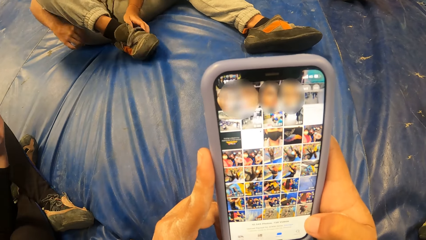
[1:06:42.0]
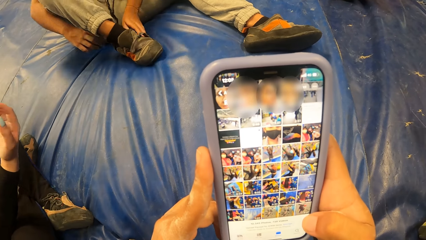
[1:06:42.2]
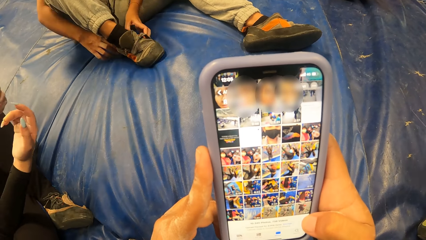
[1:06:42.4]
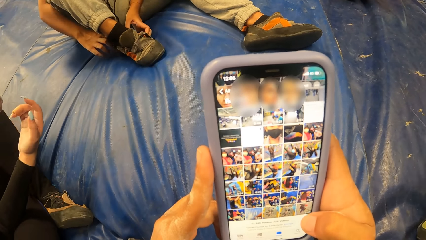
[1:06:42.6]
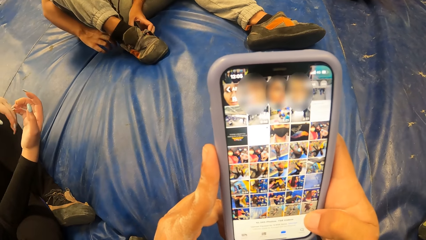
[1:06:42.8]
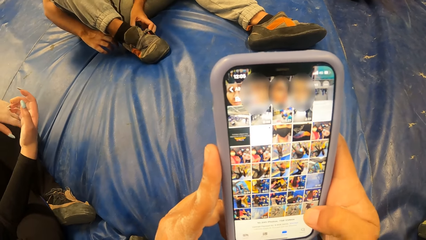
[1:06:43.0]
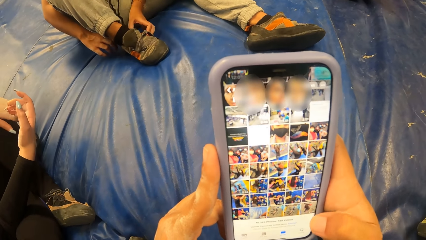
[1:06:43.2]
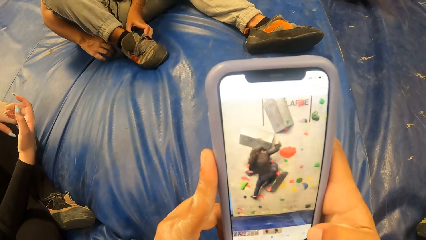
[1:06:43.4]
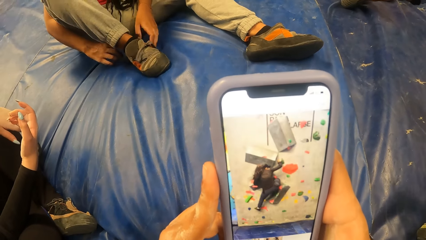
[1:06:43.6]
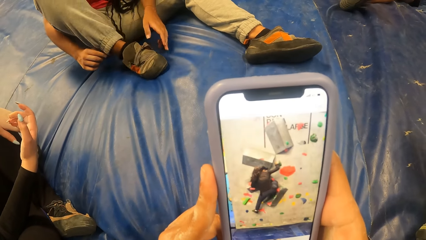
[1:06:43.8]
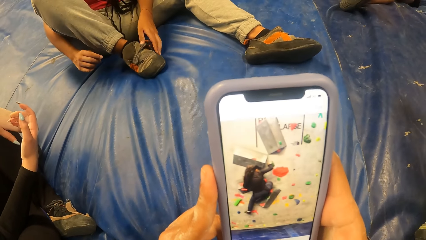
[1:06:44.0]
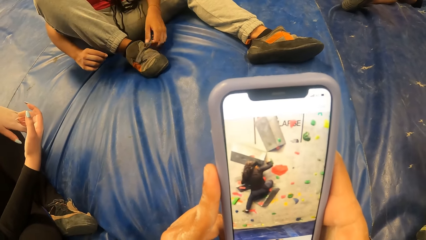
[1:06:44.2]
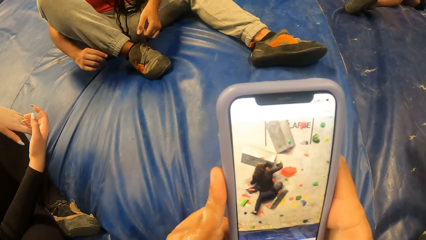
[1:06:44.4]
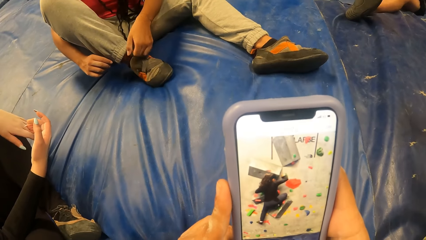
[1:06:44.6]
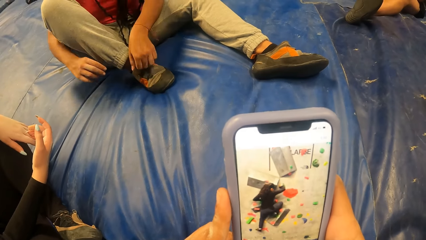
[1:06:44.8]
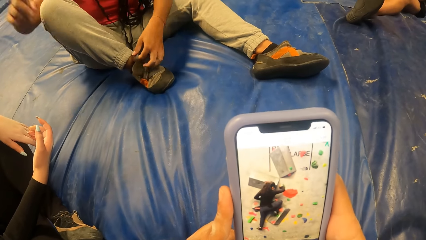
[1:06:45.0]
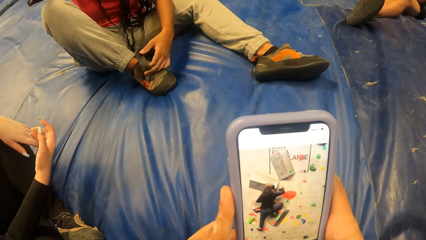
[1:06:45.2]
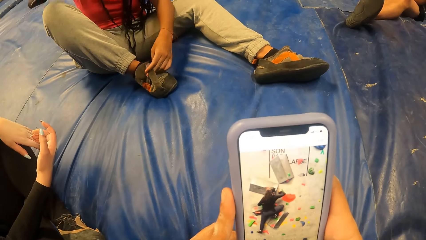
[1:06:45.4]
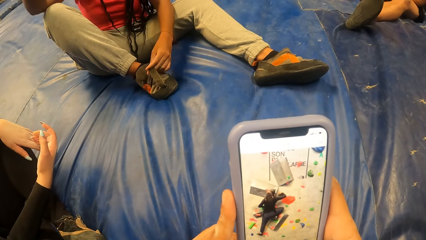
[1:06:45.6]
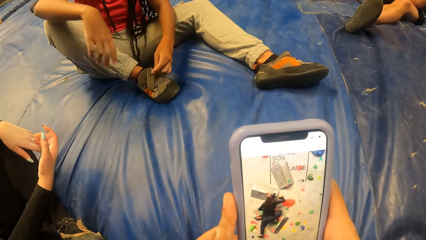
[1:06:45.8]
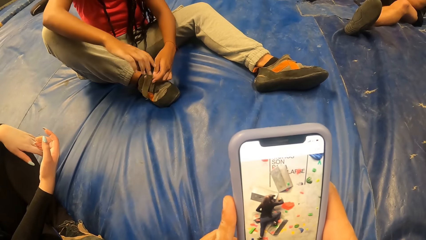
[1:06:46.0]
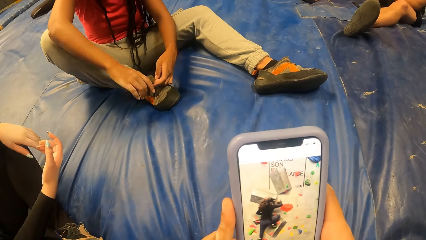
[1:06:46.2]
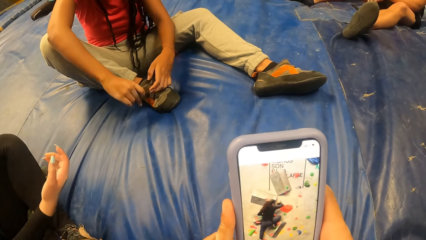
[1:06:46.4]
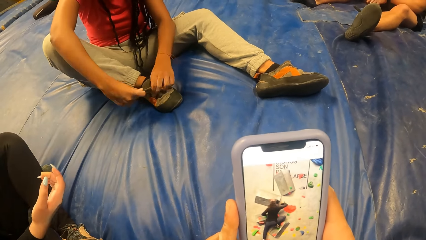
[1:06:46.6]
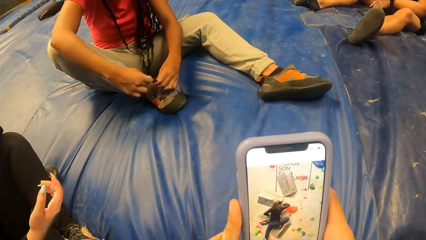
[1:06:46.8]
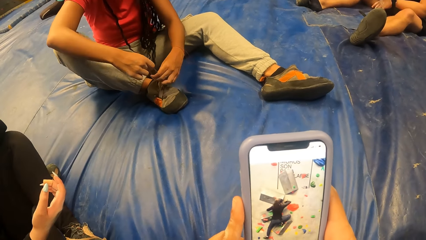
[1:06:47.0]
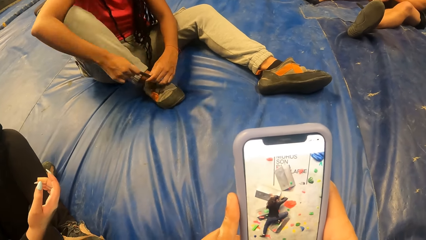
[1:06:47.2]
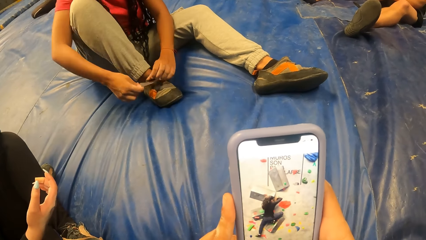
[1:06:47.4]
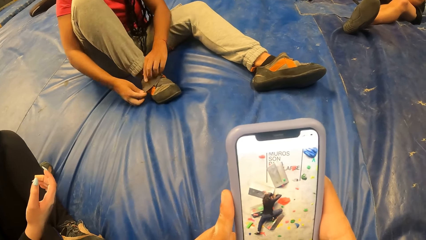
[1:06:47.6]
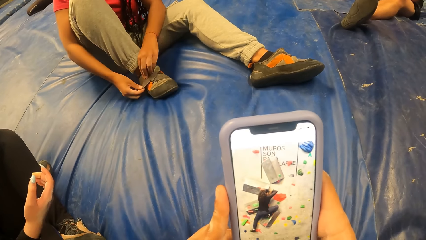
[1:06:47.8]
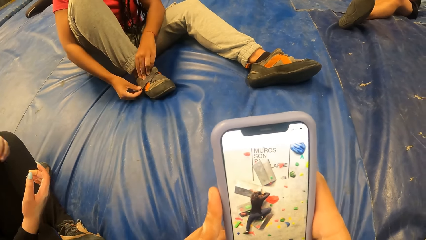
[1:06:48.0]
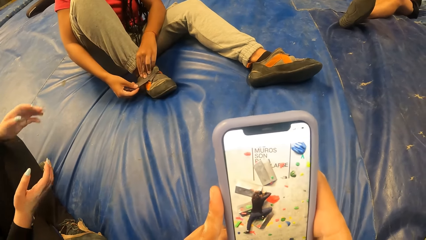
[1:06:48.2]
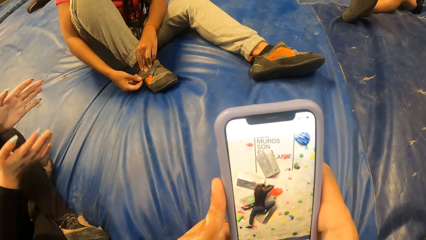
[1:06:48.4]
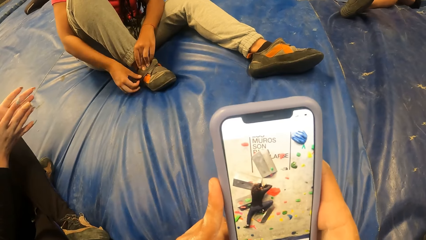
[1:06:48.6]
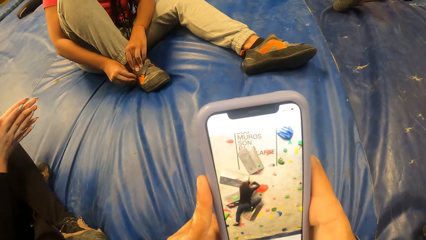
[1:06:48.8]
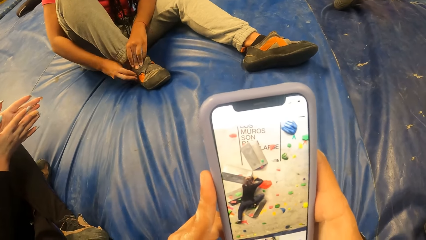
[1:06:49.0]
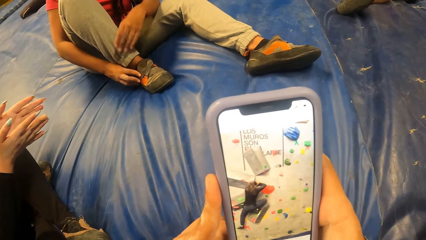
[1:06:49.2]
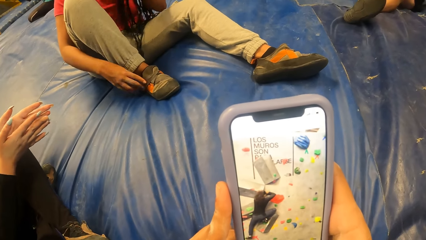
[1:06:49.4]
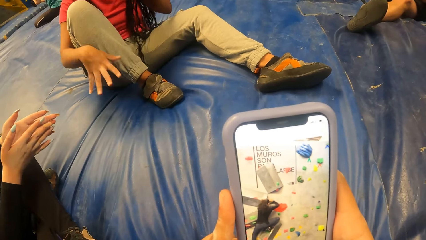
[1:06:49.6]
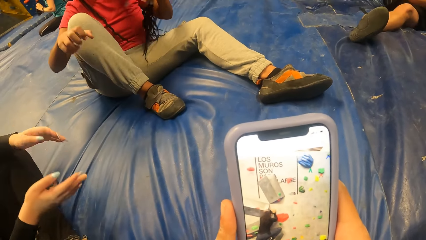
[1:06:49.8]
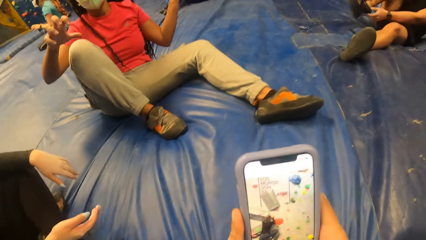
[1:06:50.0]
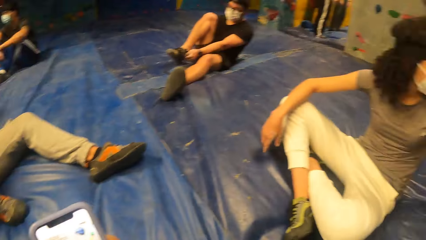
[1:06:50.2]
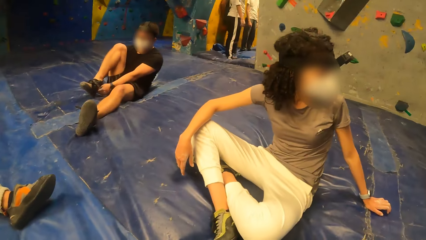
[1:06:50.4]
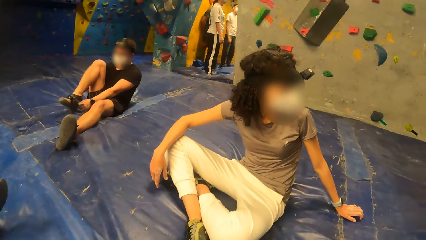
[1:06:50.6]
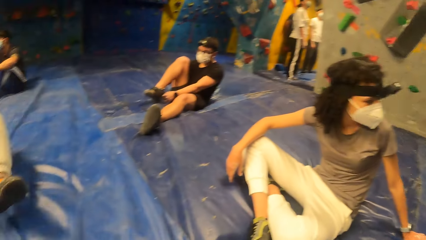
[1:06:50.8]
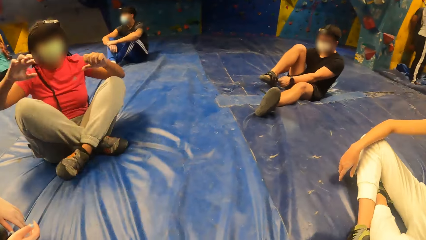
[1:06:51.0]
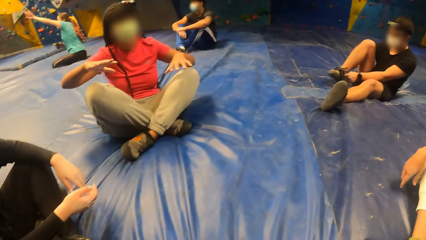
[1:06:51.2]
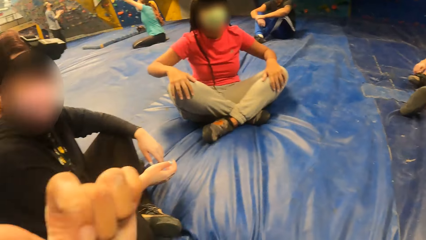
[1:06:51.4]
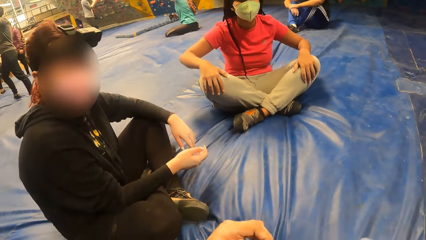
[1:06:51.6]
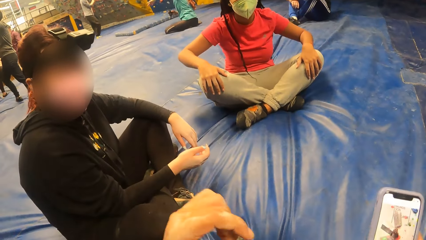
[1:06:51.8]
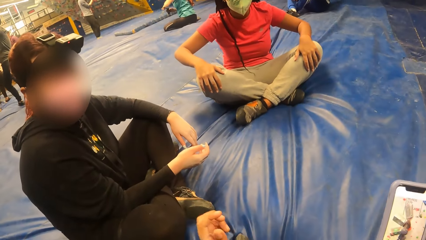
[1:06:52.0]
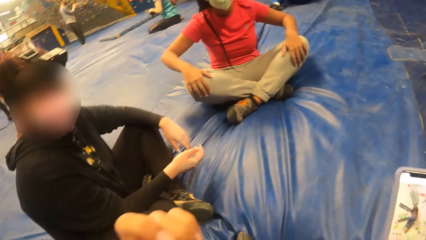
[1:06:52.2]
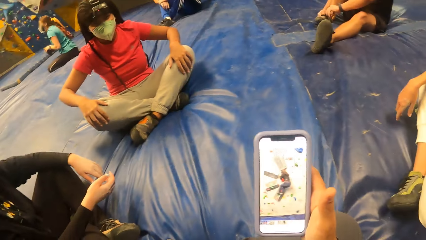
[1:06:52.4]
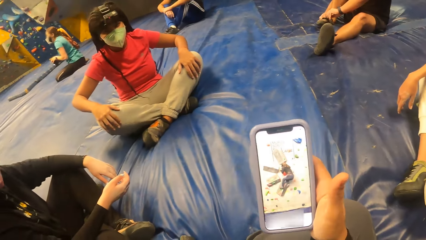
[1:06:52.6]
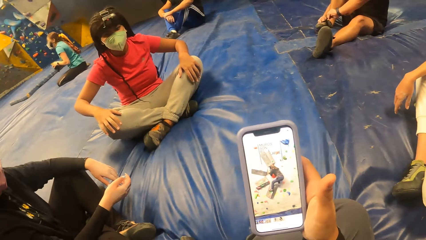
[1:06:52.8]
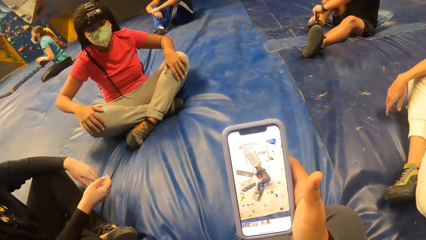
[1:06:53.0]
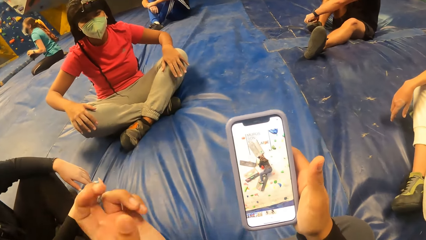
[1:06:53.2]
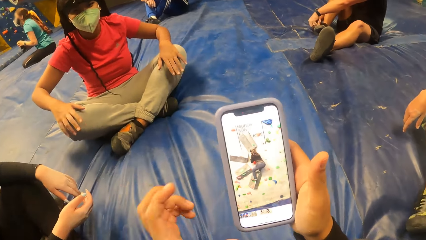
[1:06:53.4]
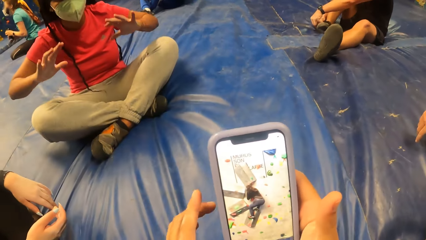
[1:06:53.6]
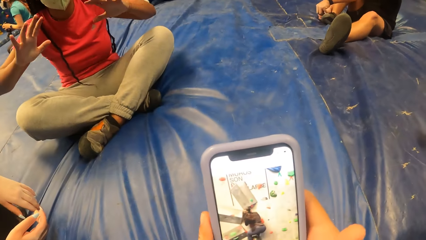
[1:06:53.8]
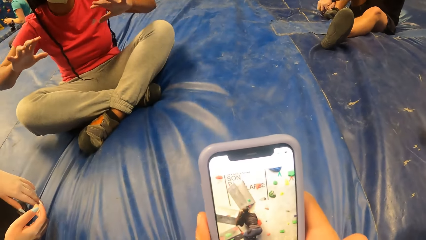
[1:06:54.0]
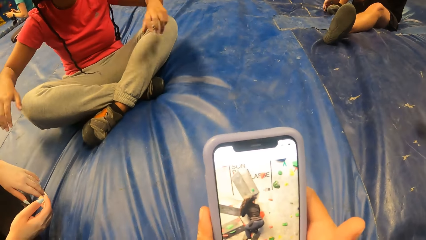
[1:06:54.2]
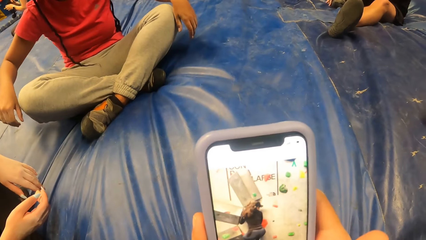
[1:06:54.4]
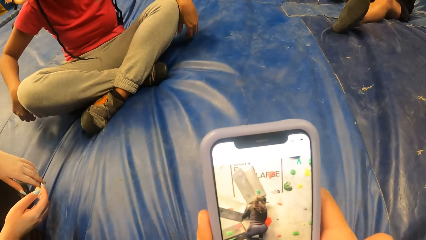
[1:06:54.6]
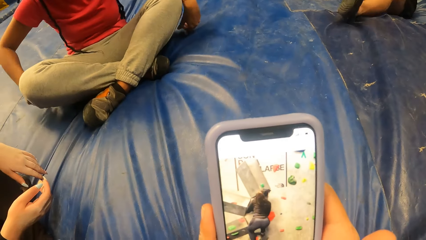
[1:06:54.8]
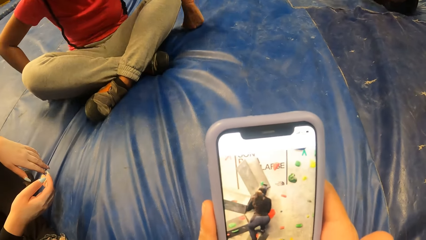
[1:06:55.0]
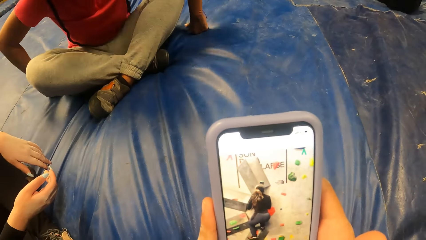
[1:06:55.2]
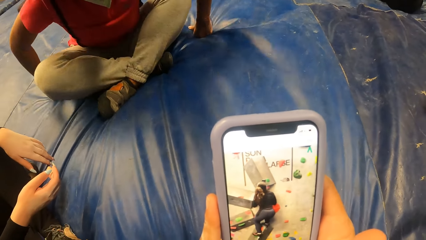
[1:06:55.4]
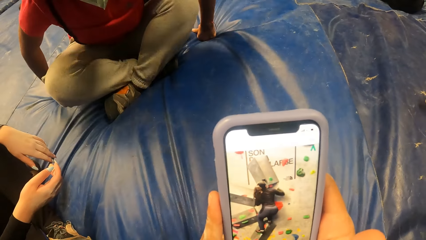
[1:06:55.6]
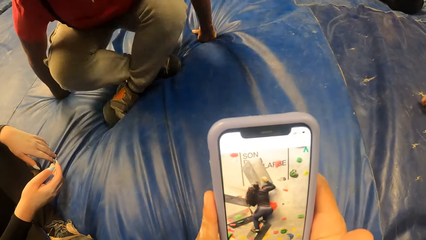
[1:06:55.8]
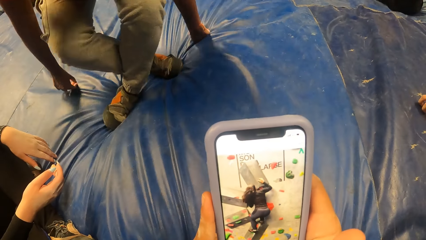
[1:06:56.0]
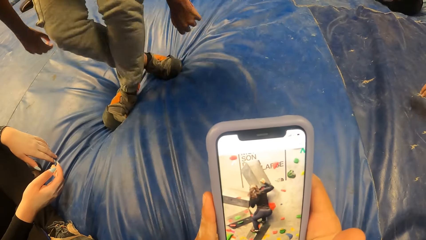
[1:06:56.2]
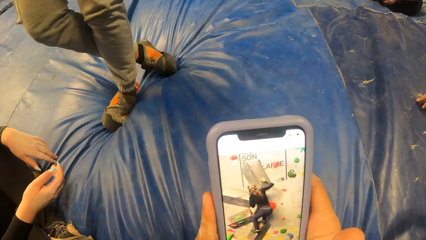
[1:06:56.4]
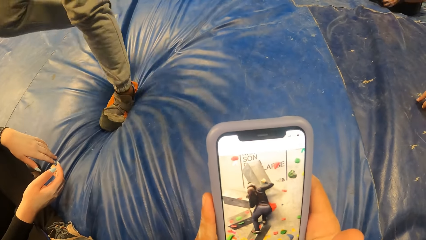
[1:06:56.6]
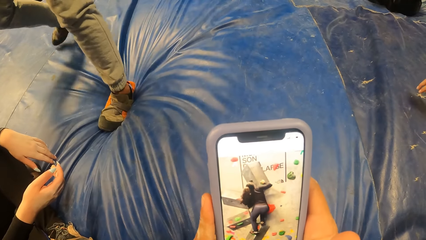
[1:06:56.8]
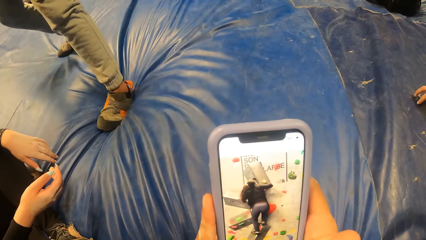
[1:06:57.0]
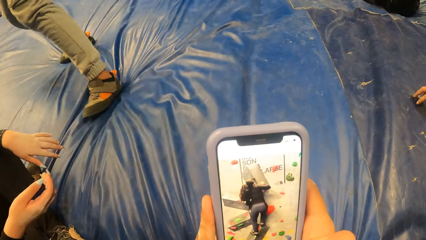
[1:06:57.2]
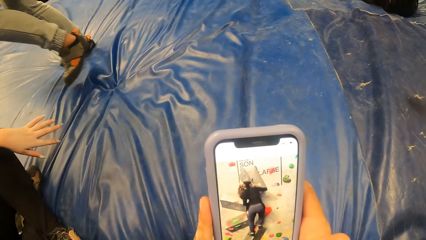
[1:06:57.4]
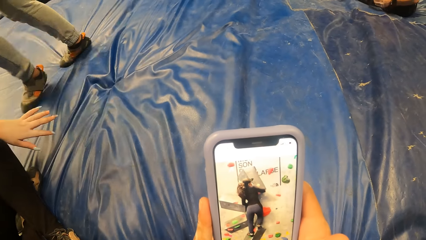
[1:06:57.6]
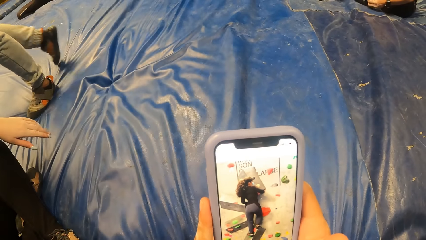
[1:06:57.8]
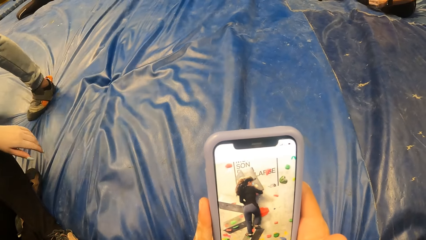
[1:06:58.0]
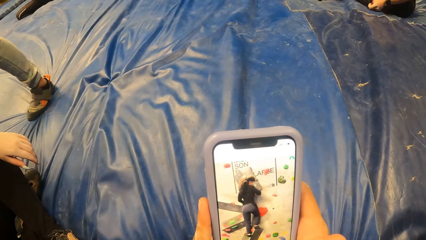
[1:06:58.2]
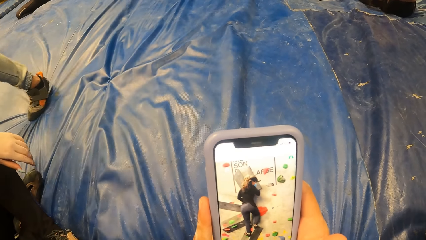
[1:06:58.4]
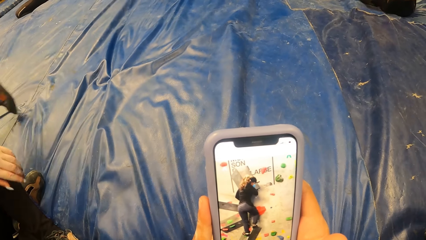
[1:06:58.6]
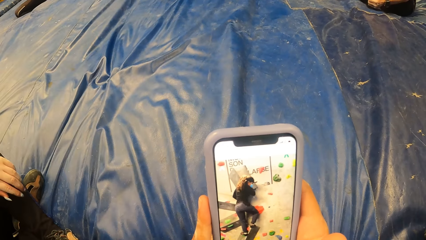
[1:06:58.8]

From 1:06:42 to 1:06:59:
The camera wearer gesticulates with her left hand. The woman gesticulates with both hands. The camera wearer operates the phone with both hands. The woman stands on the landing mattress.
